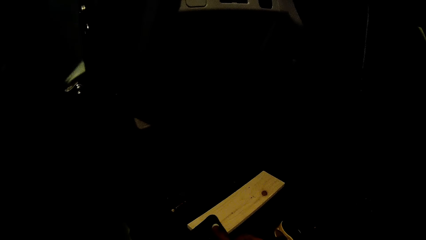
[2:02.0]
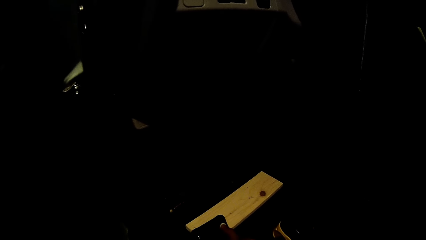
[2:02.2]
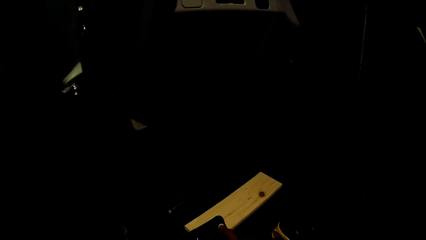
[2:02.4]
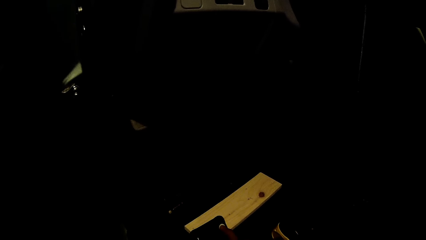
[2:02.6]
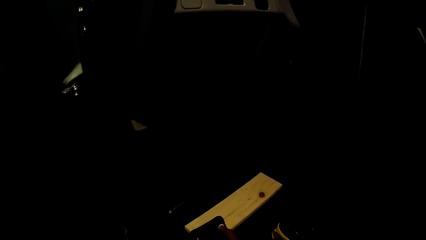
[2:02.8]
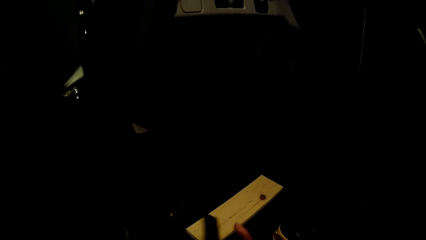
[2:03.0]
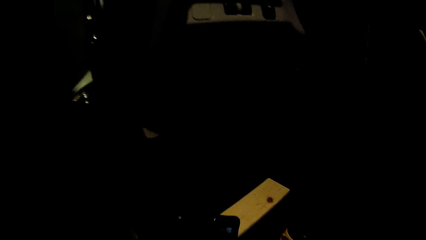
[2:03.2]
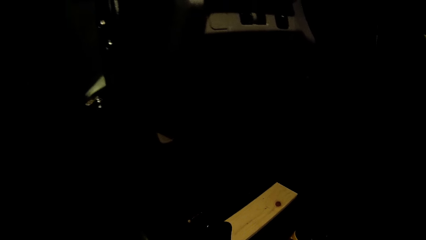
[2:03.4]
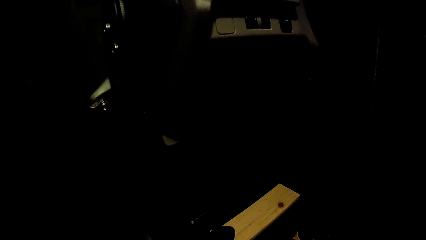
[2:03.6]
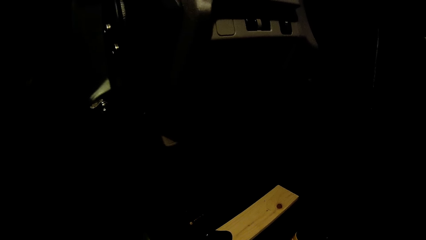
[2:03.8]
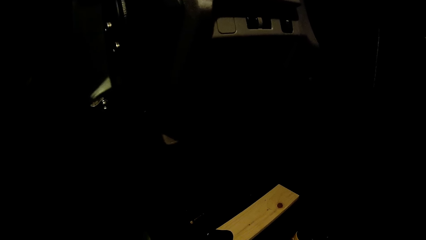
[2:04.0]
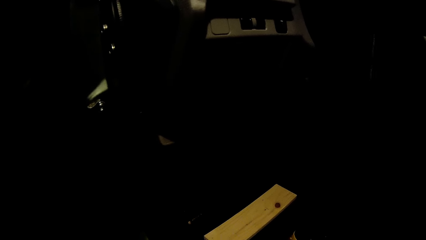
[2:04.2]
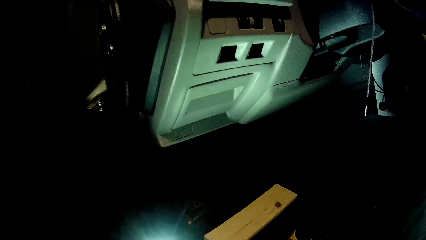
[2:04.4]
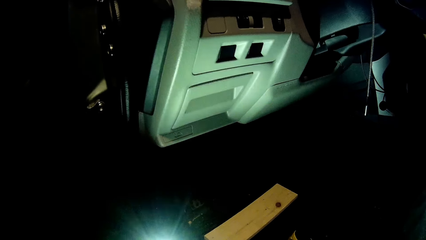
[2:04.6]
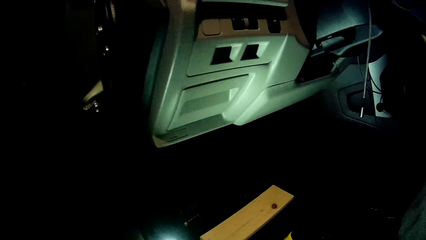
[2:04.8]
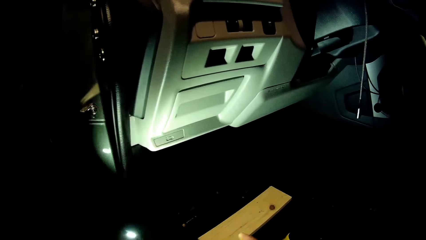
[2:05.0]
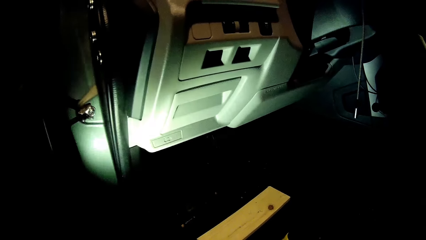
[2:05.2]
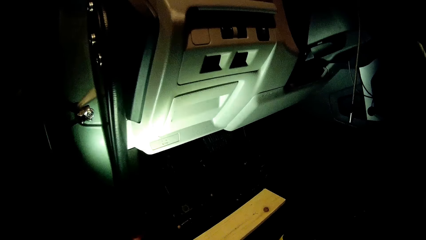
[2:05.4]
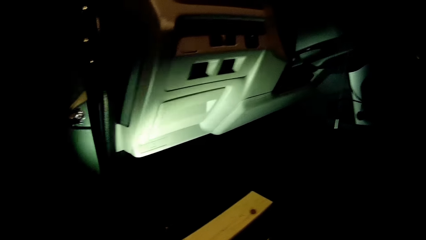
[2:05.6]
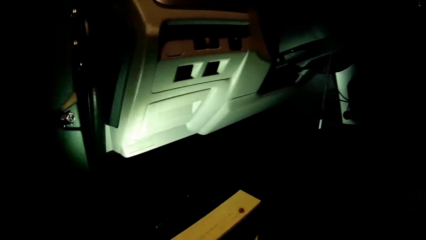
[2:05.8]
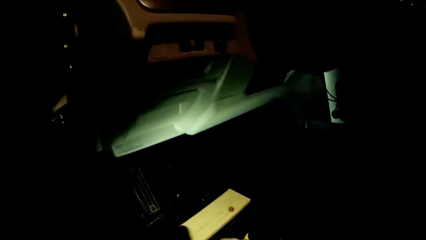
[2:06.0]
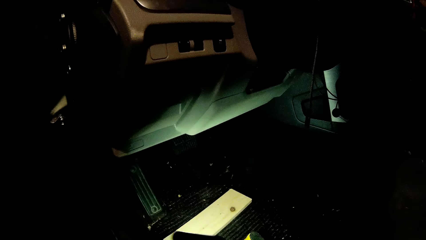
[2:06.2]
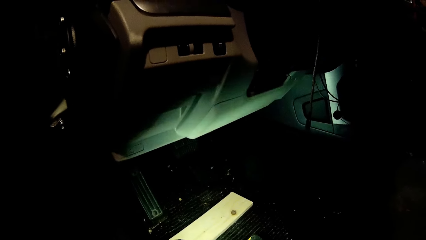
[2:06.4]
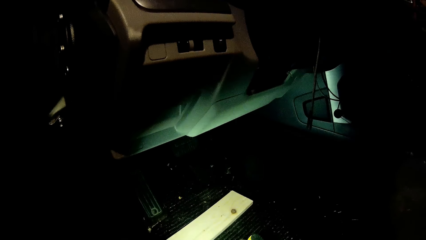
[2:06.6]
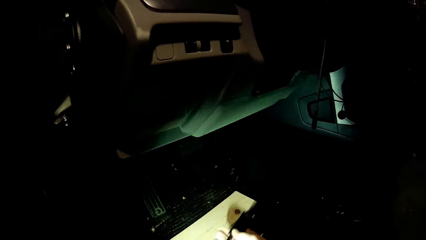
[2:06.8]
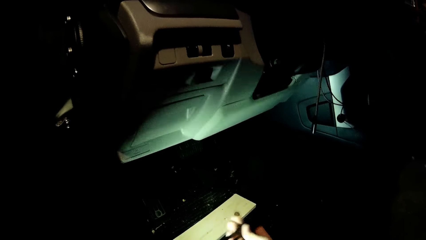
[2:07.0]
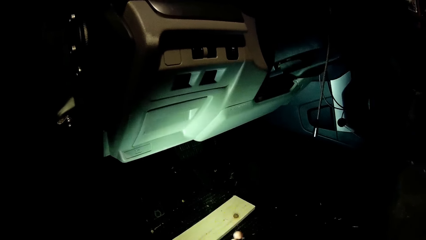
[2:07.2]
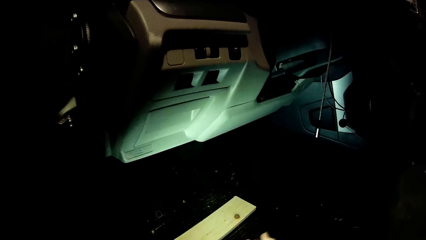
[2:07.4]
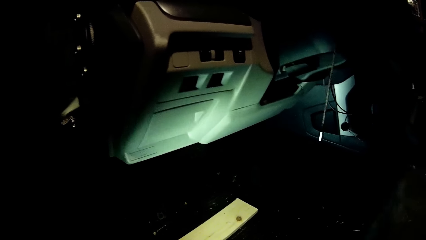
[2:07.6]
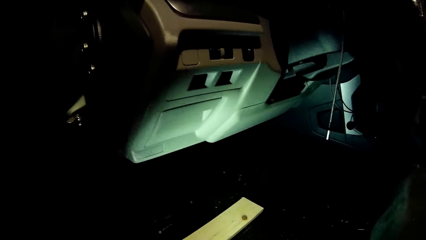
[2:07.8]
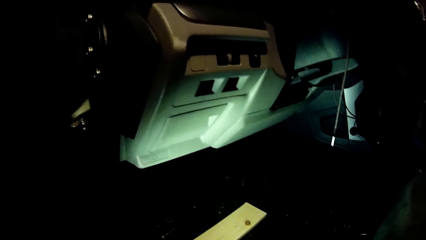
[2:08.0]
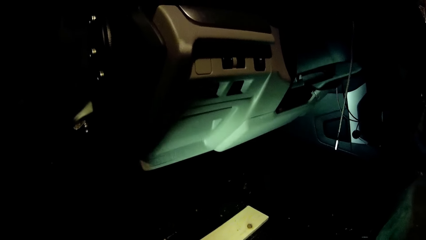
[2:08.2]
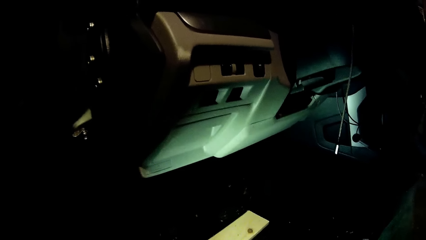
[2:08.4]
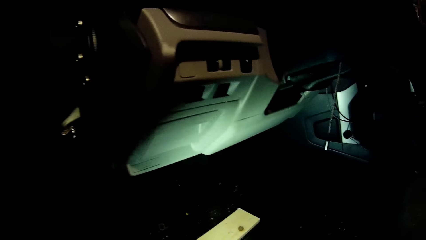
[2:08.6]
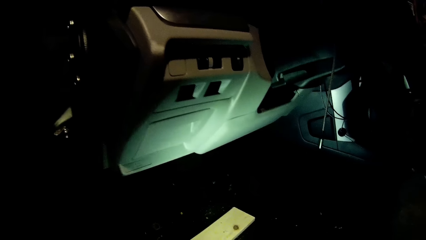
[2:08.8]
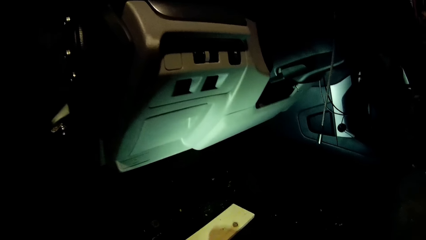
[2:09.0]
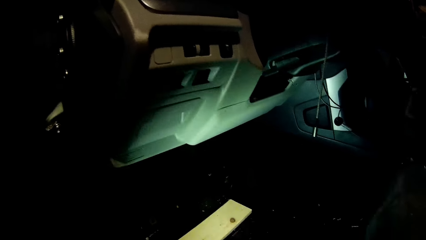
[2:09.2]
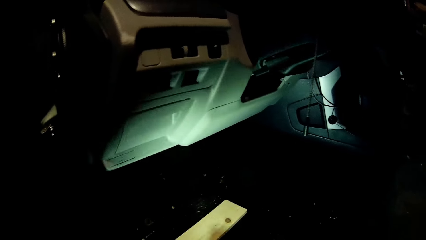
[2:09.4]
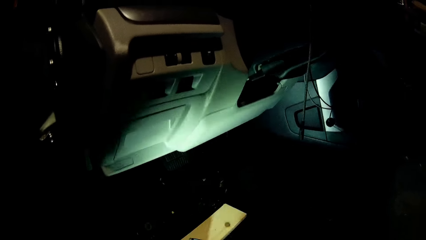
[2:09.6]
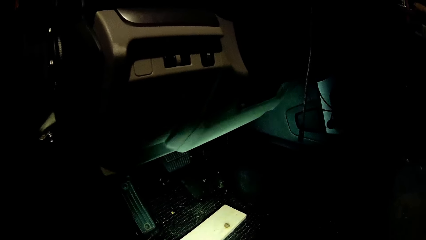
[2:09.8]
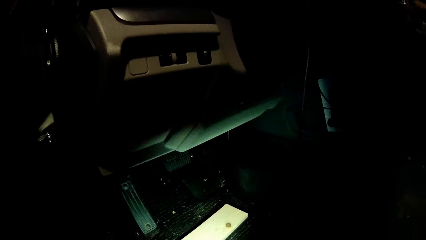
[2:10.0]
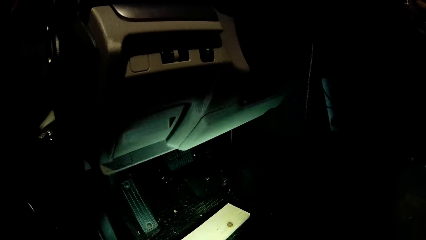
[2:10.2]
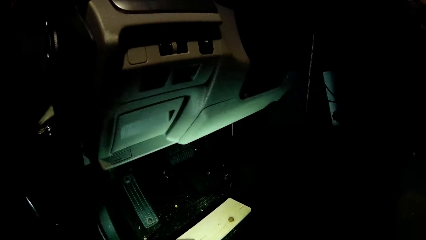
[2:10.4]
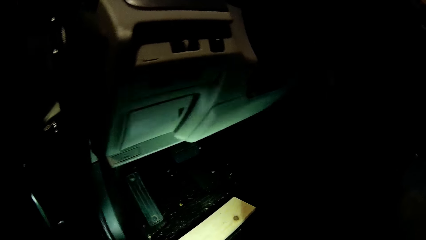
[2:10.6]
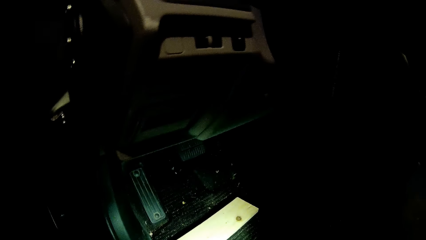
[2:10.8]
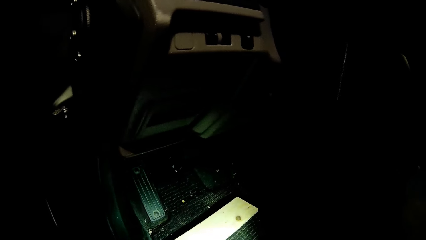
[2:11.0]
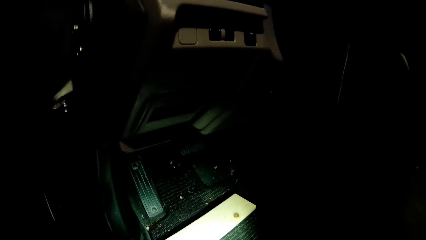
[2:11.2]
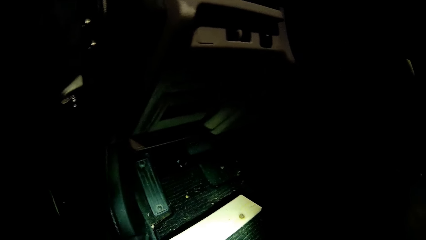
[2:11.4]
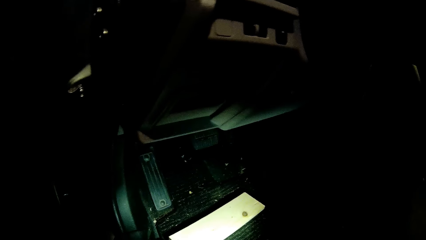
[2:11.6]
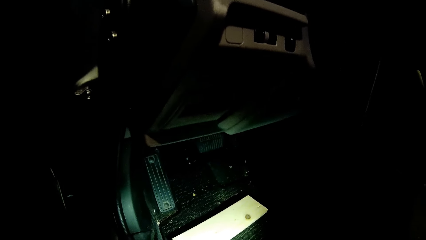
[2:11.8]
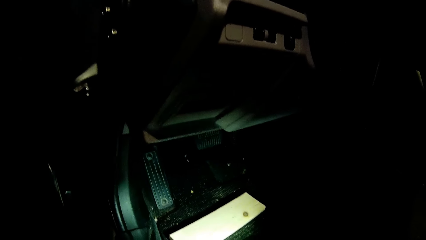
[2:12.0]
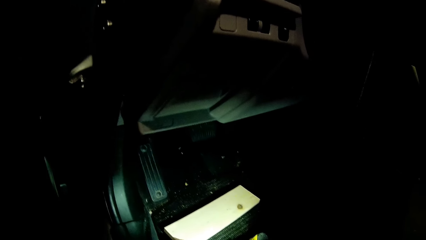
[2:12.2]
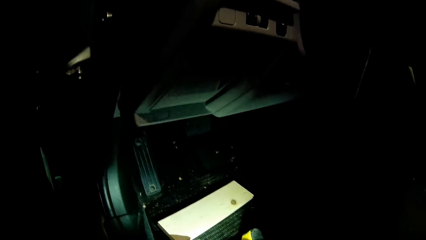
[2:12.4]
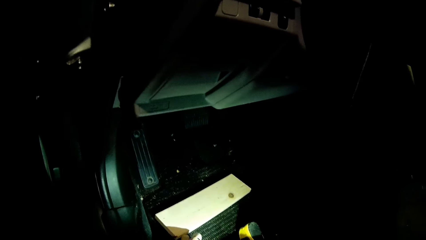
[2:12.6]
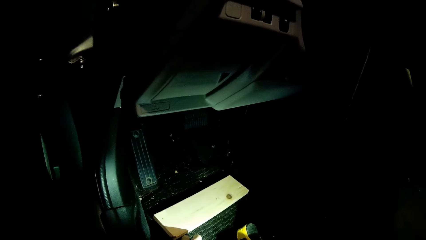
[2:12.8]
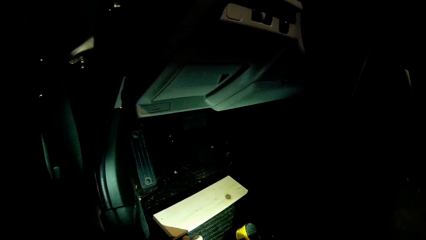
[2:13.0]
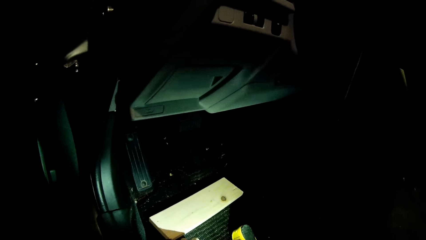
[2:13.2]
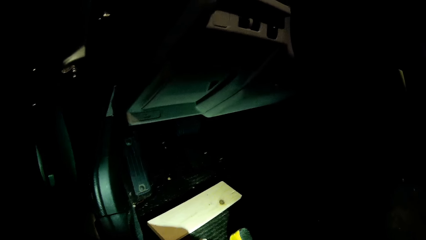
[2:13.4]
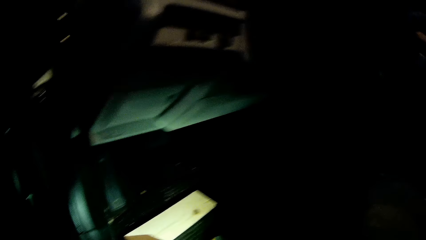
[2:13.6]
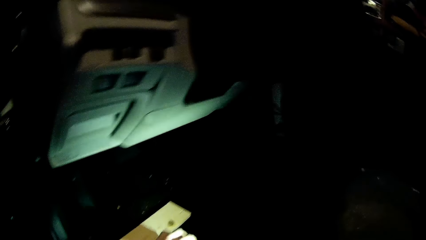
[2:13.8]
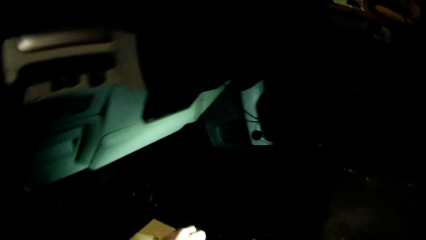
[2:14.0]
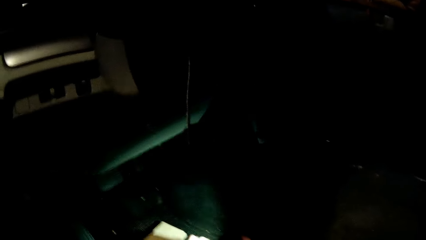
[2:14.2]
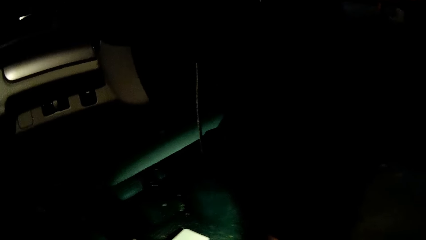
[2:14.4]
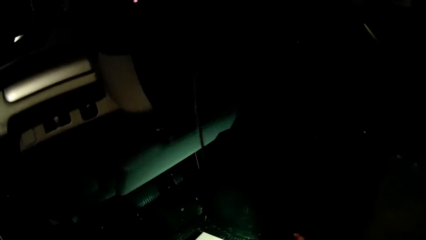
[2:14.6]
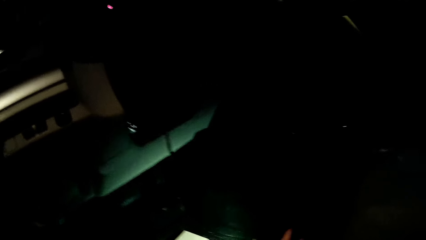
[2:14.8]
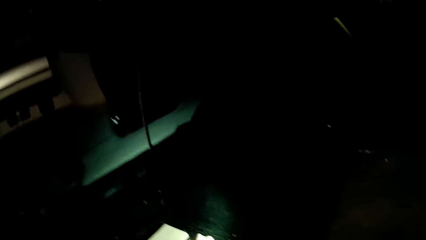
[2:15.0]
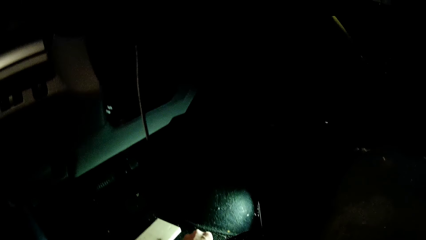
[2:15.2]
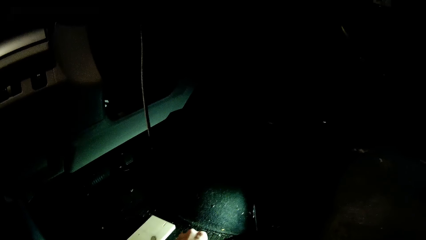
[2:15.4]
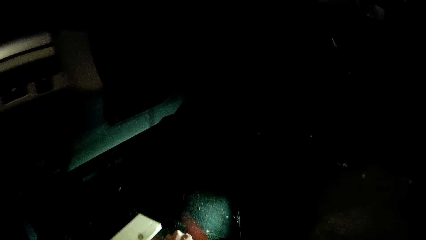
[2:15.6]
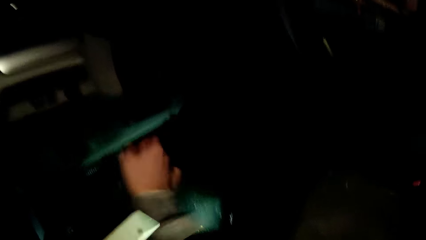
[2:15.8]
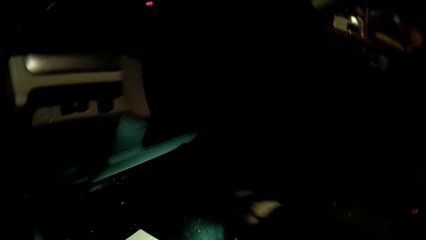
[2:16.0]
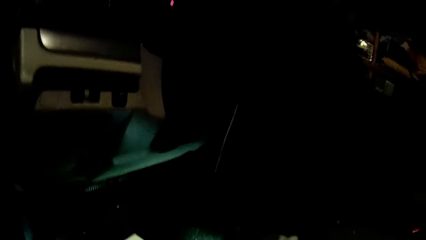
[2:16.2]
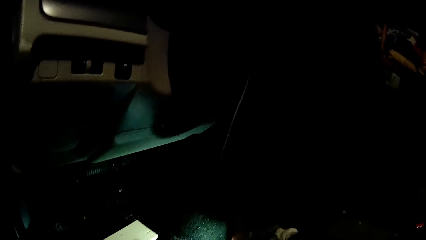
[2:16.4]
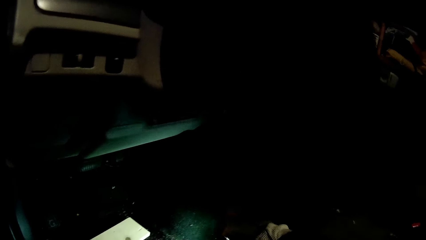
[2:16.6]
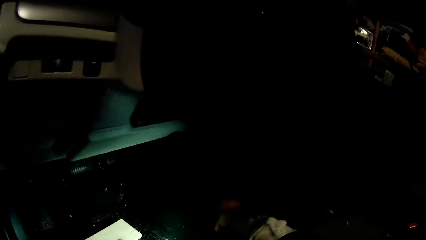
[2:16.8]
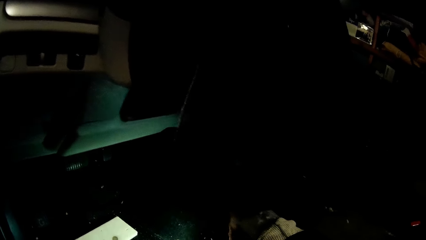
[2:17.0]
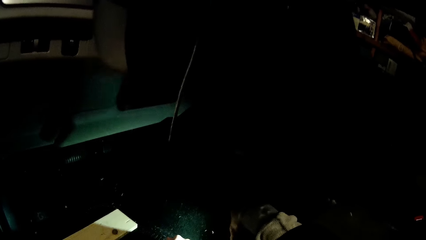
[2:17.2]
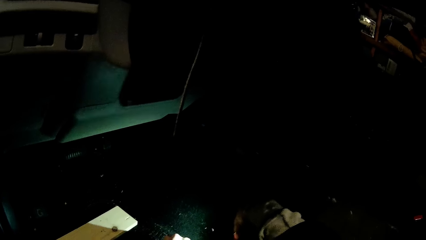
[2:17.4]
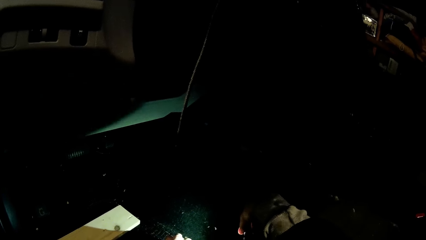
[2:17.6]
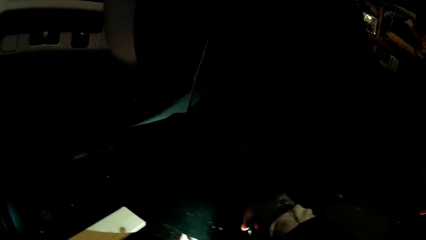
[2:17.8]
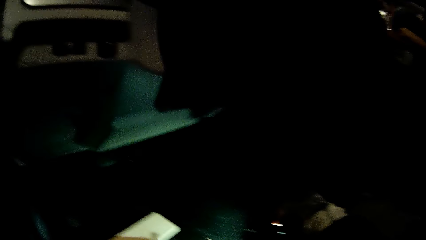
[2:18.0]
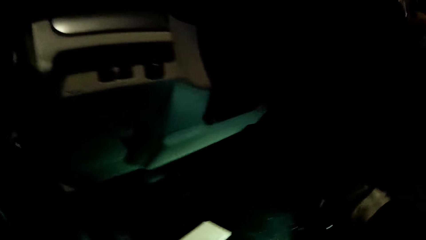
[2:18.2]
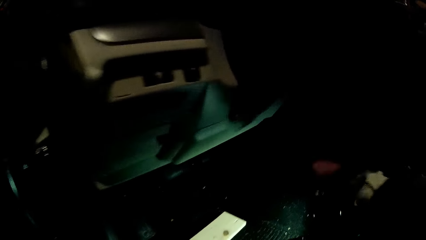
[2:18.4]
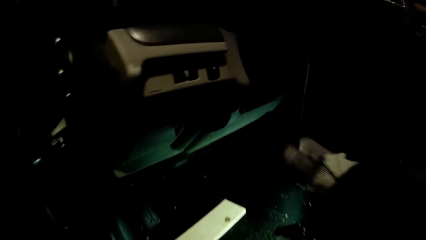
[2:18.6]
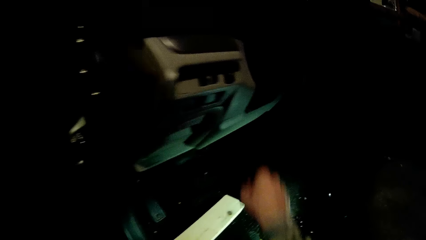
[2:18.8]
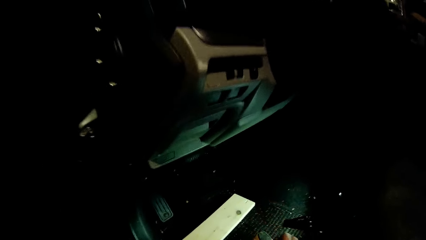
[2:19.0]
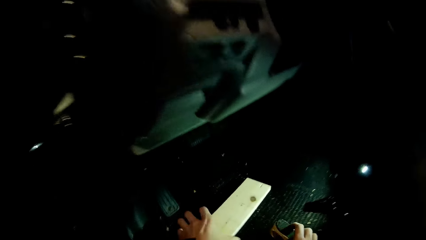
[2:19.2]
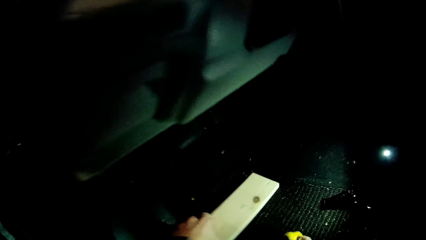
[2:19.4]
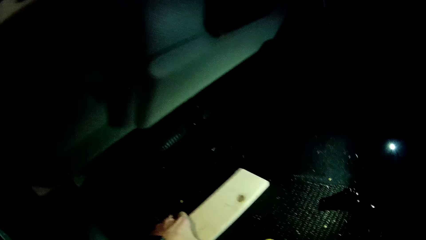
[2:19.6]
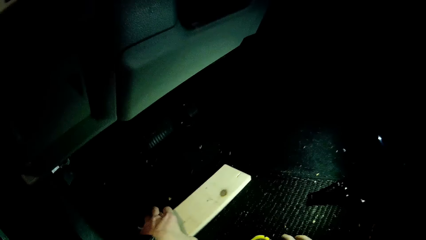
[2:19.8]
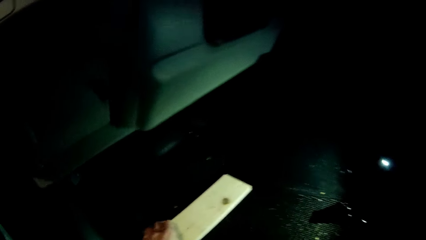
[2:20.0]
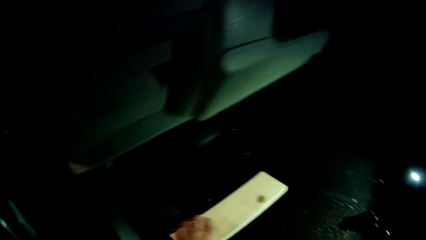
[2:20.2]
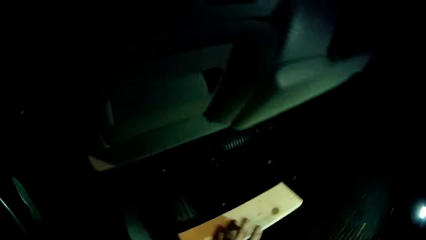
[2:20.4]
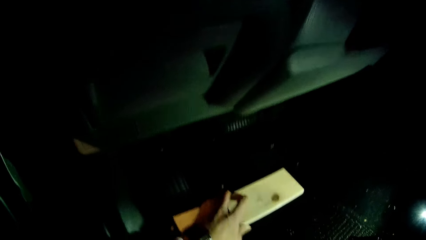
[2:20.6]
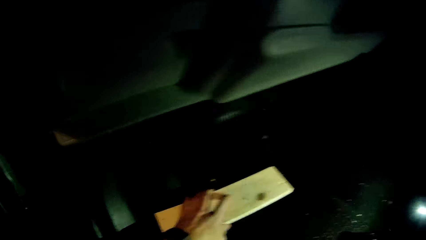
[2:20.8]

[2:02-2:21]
The camera wearer switches on his phone torch. He drops the phone in the car with his right hand. He uses the torch to illuminate in the car. He adjusts the plank with his left hand and a tape with his right hand.
